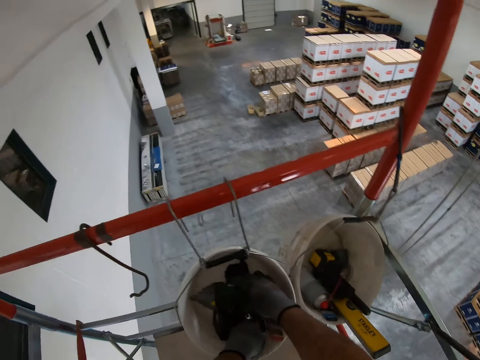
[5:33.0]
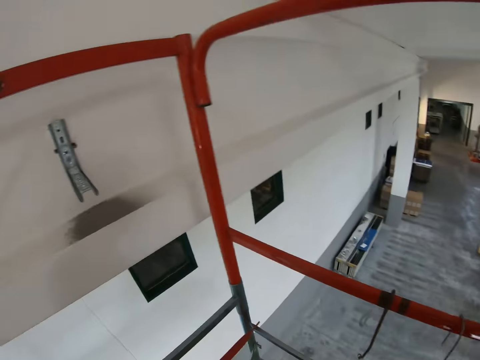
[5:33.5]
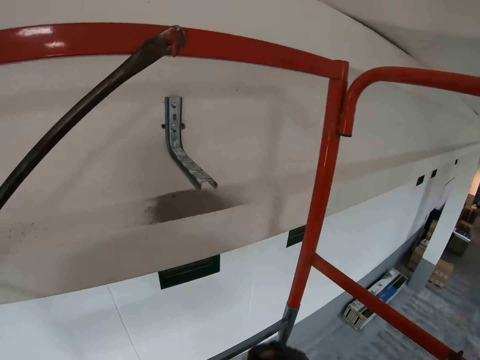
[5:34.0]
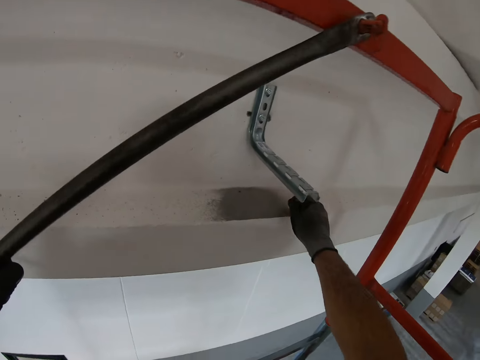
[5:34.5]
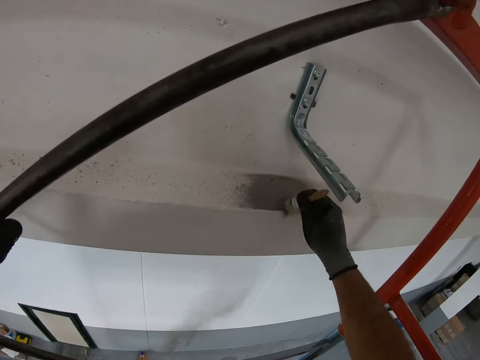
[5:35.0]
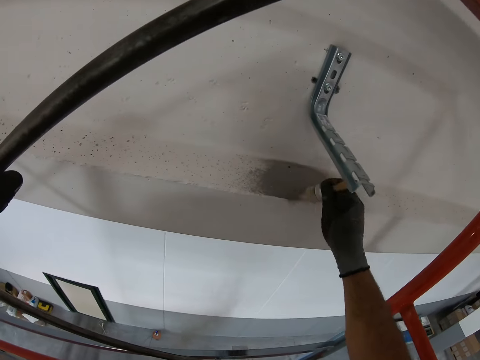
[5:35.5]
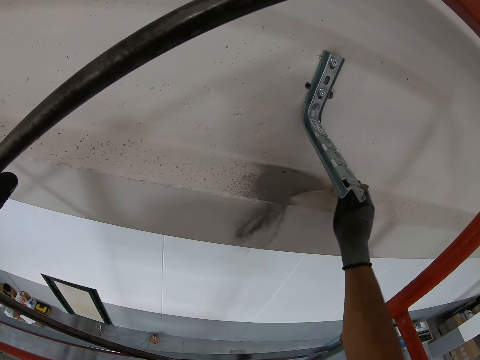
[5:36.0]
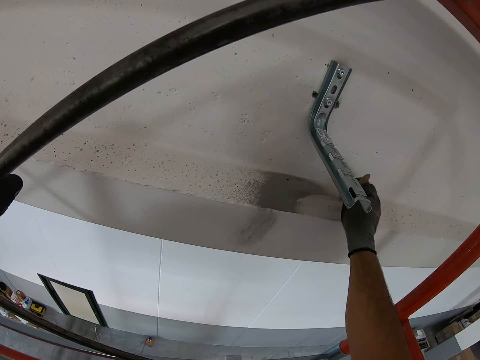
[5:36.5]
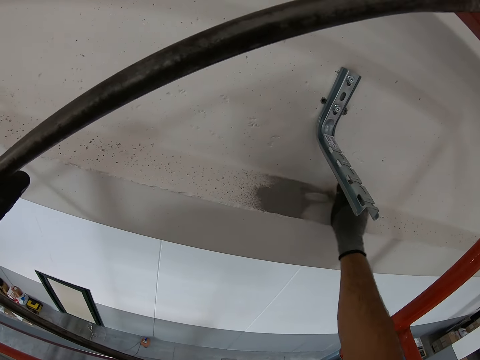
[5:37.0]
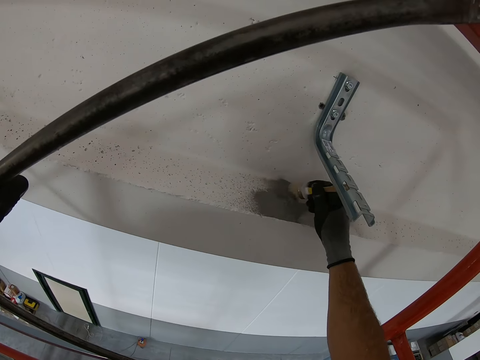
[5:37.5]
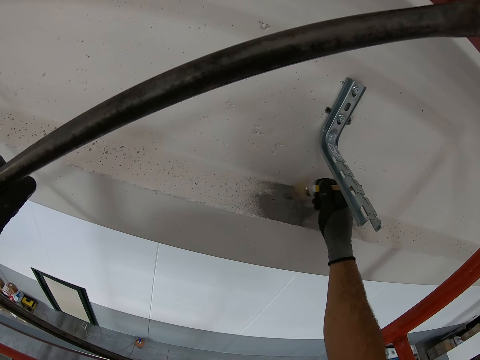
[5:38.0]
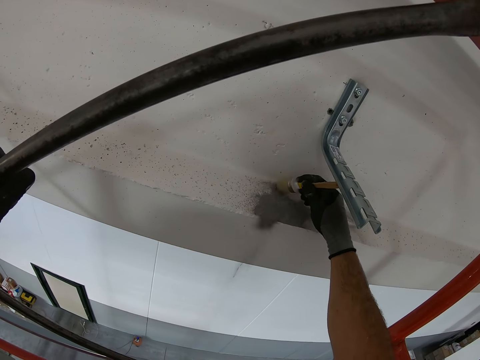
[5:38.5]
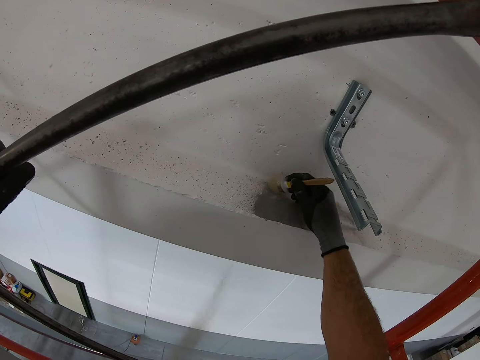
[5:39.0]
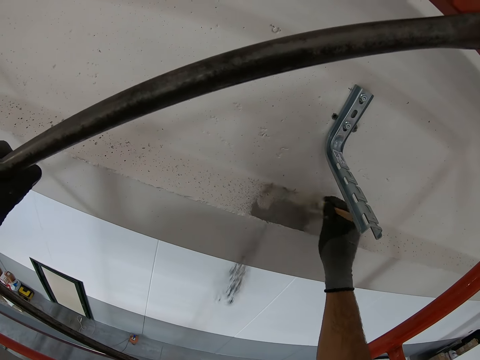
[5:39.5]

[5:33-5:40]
The camera wearer wipes the dust on the wall with a paint brush.

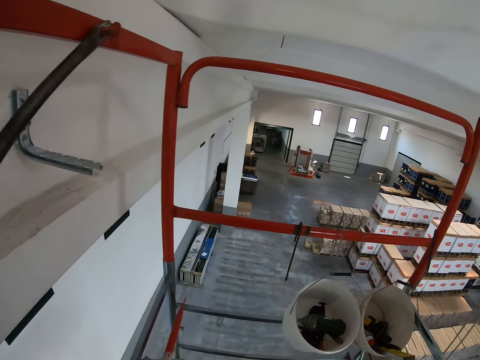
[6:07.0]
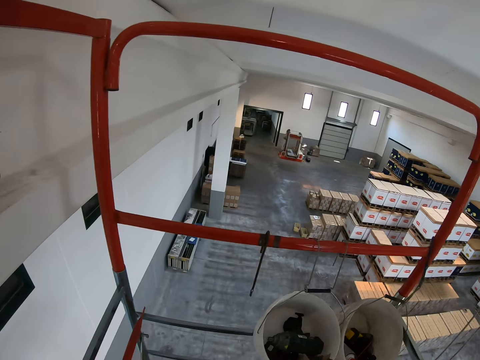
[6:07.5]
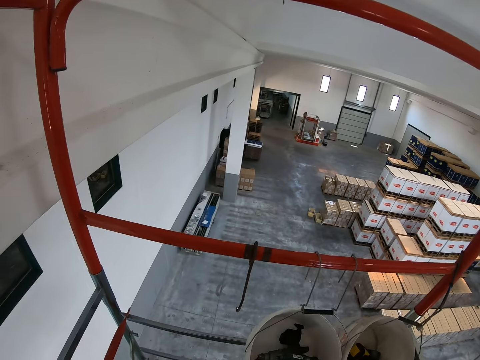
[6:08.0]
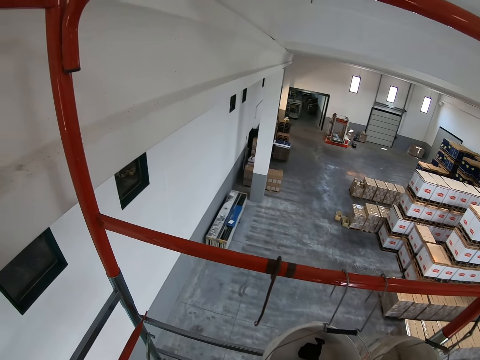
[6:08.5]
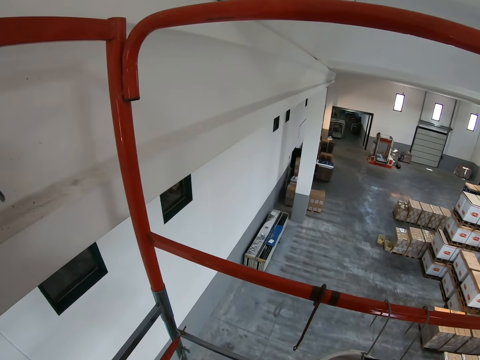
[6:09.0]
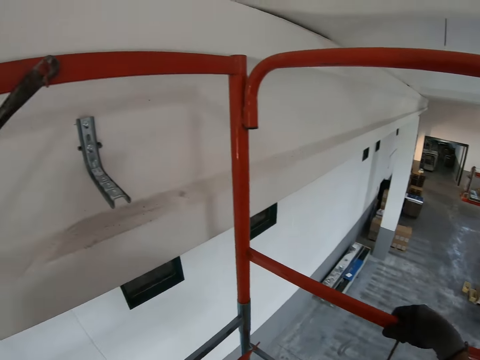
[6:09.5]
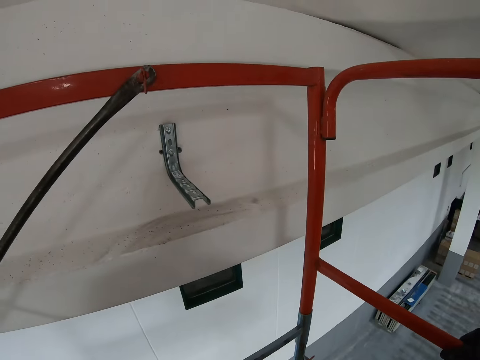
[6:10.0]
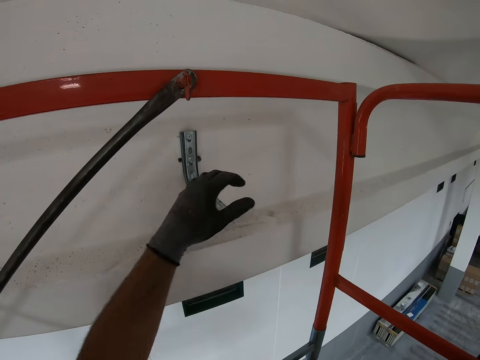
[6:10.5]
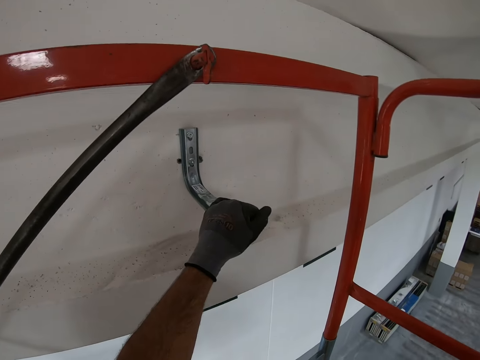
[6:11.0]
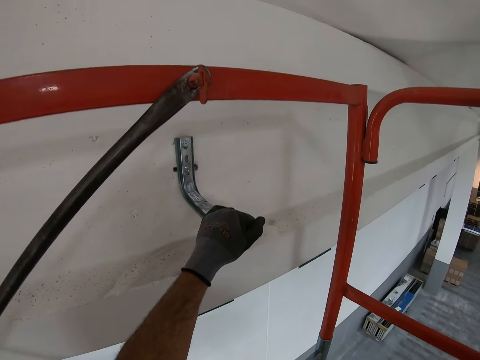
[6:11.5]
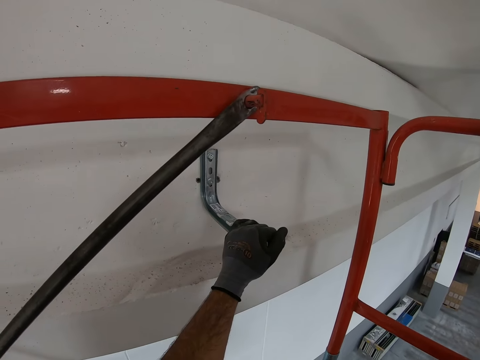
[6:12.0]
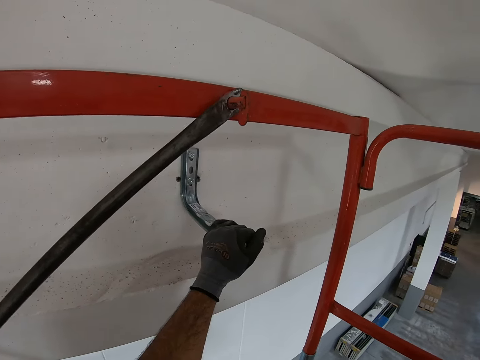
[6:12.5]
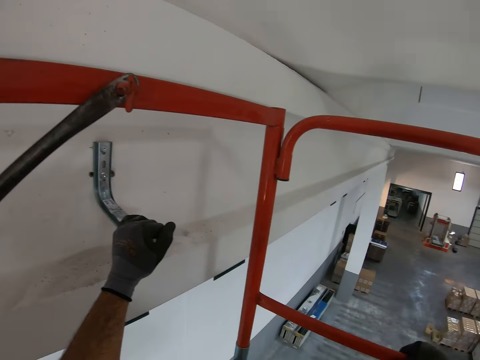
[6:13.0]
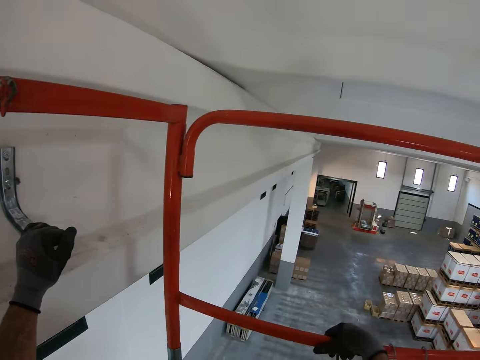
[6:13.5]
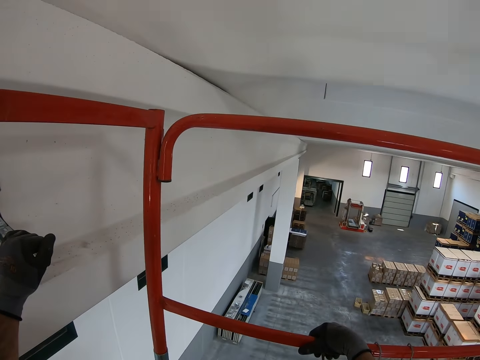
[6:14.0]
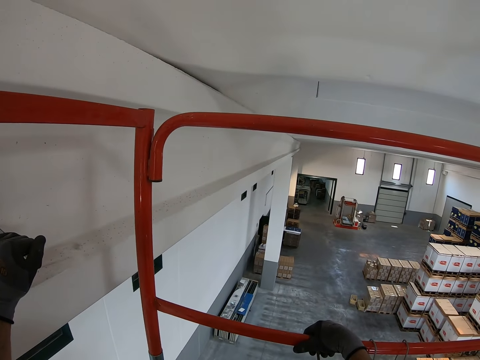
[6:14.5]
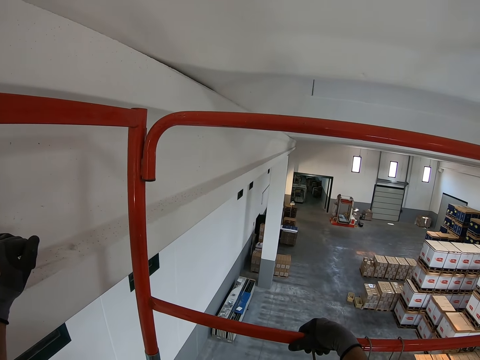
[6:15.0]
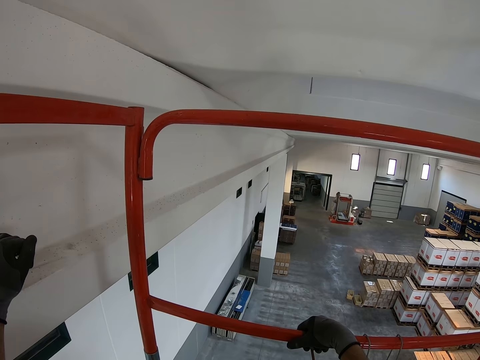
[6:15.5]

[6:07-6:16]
The camera wearer returns the paint brush to the container. They touch the shelf holder bracket.

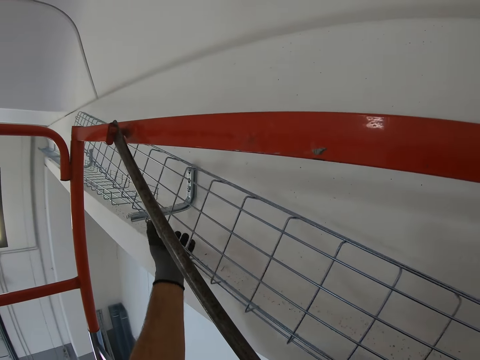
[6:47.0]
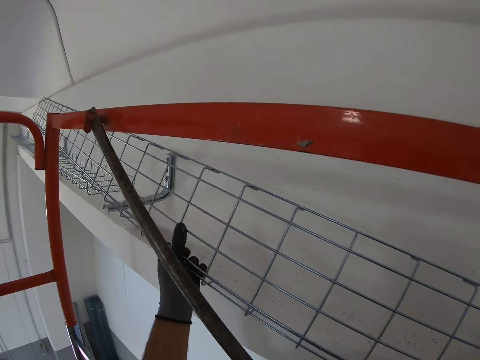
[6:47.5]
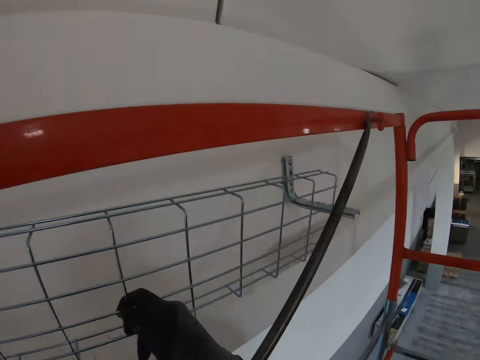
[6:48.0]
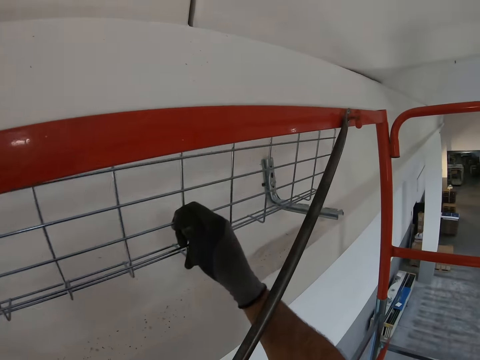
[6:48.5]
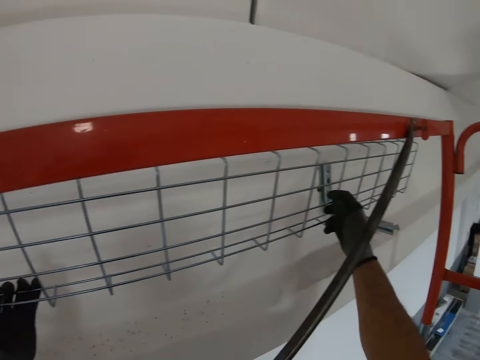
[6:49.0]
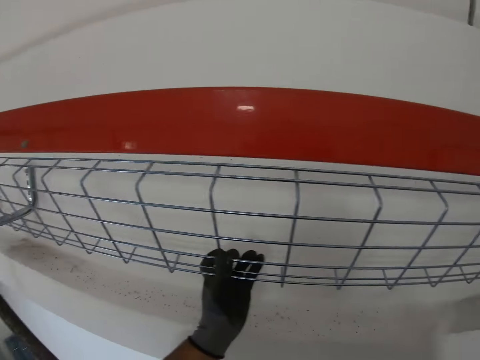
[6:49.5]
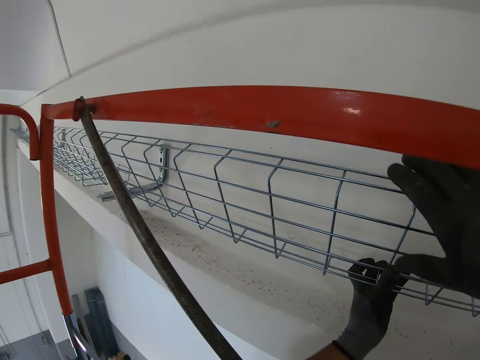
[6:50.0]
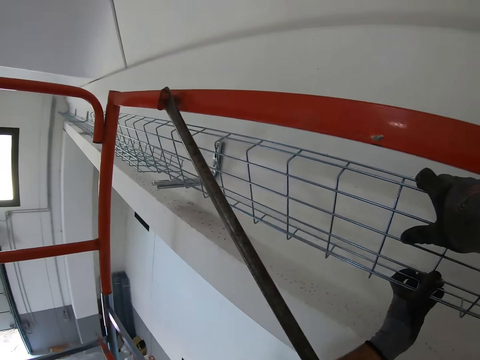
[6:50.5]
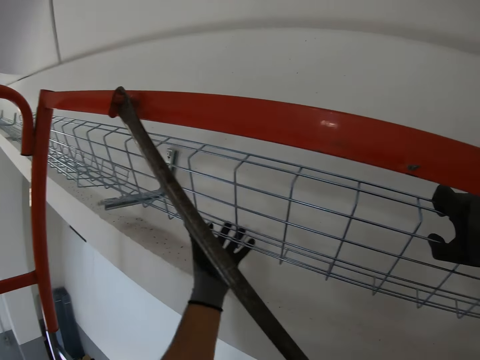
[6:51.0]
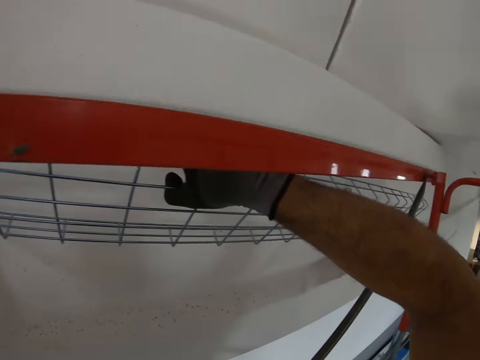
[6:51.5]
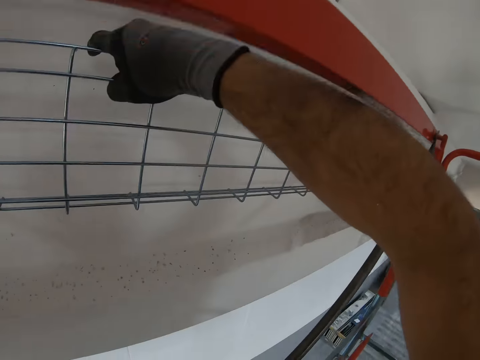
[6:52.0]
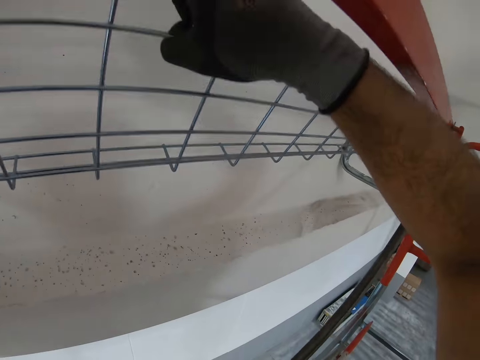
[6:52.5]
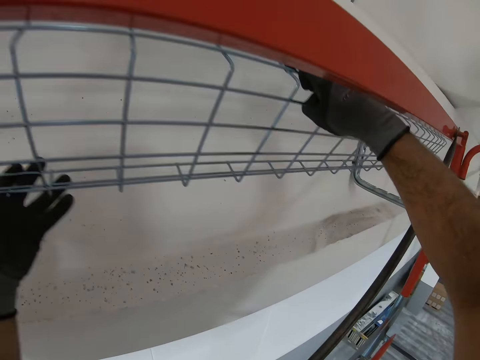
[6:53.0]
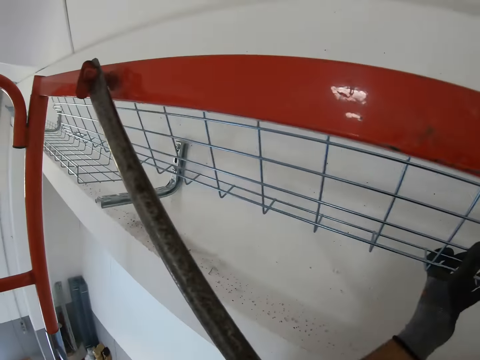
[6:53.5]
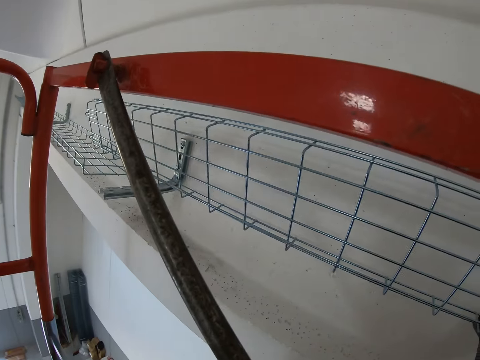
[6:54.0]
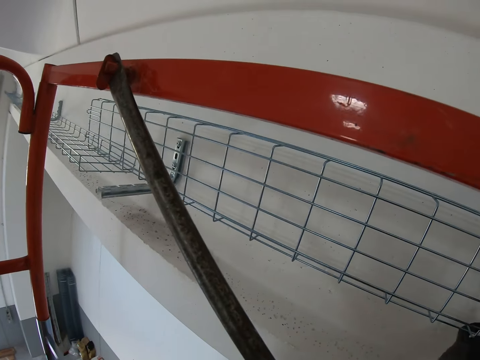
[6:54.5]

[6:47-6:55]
The camera wearer puts the shelf on the shelf holder. They place the metals to the wall.

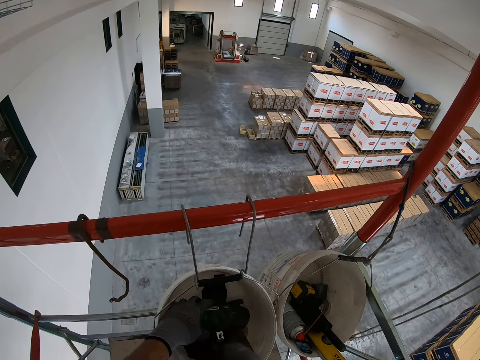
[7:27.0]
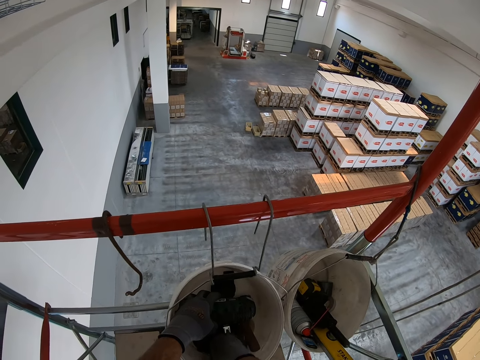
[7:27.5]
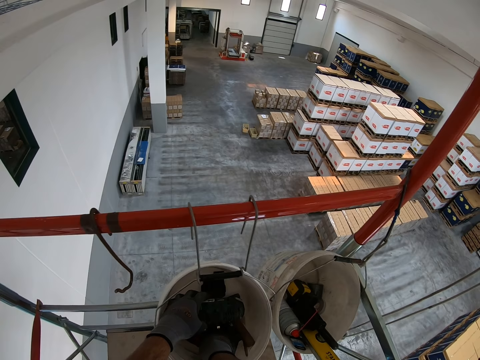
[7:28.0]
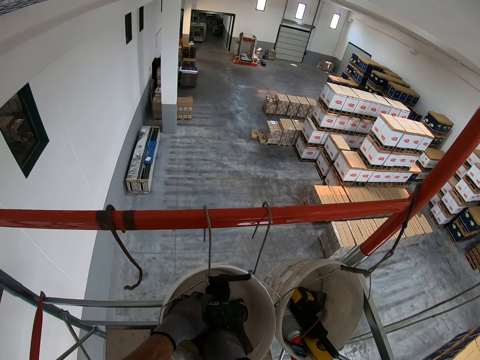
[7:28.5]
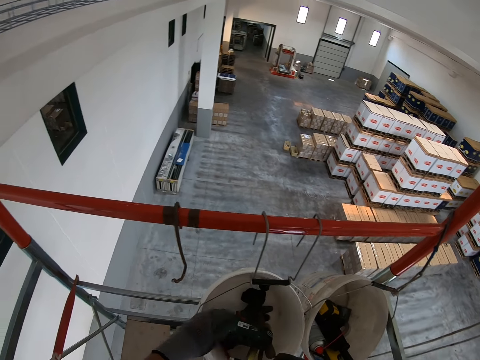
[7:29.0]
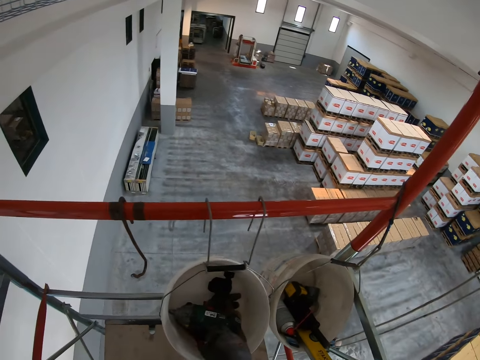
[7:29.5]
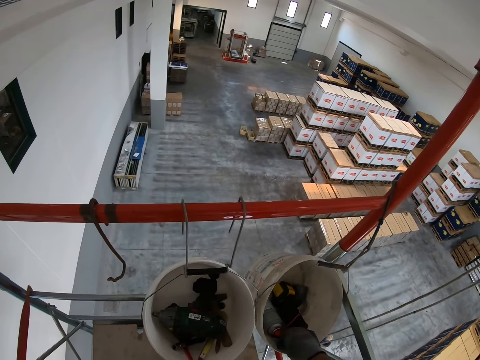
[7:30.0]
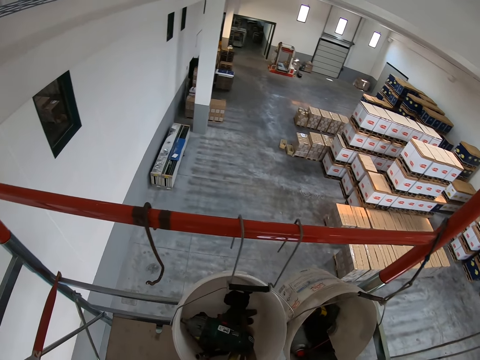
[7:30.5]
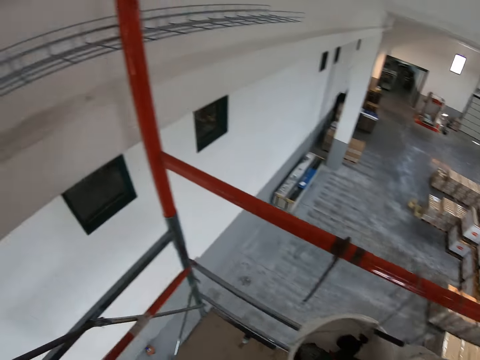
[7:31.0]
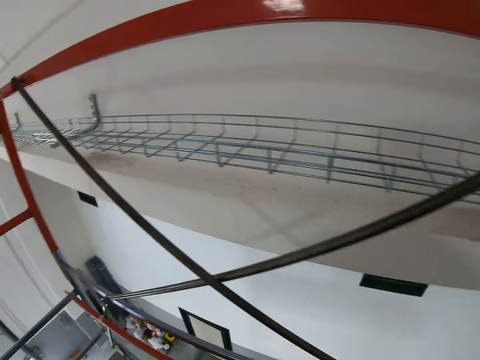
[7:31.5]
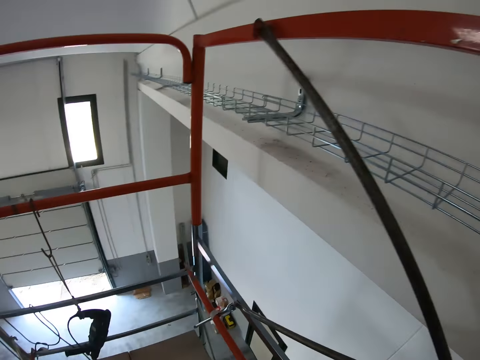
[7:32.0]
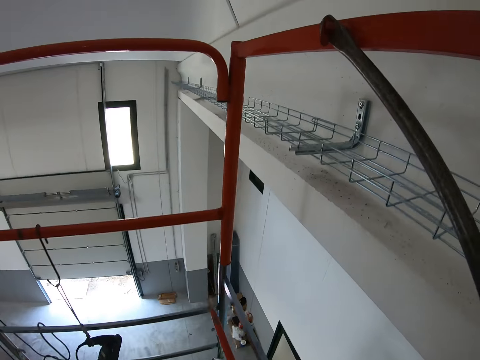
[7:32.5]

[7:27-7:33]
The camera wearer picks up something from the container.
